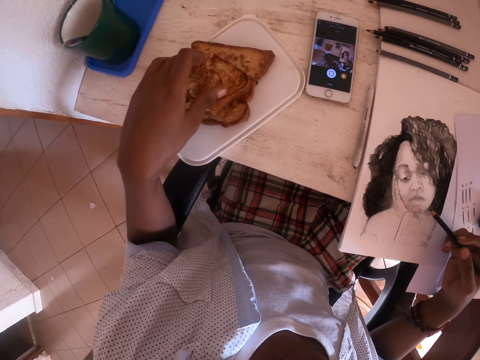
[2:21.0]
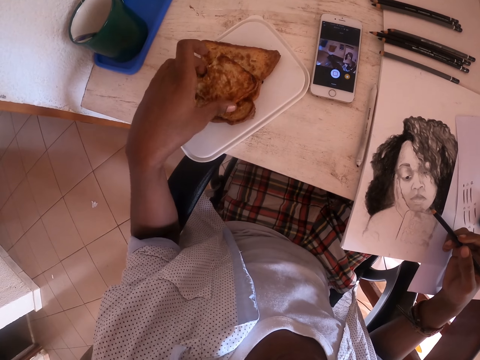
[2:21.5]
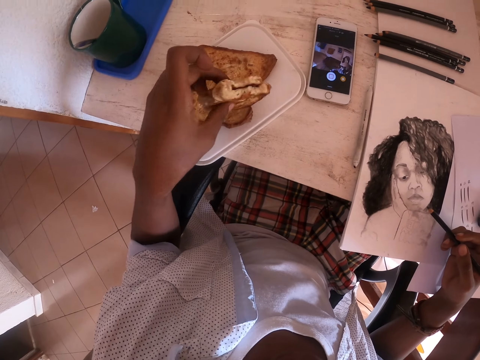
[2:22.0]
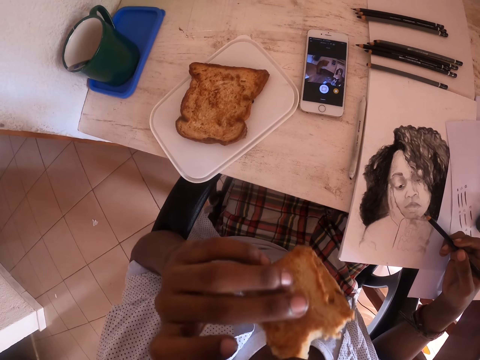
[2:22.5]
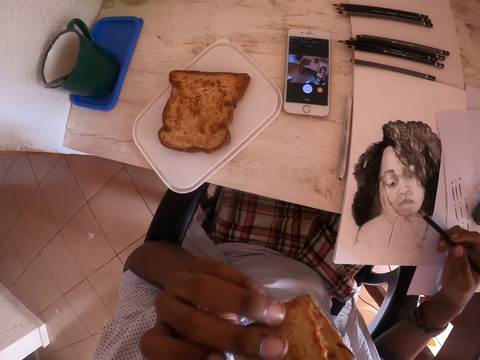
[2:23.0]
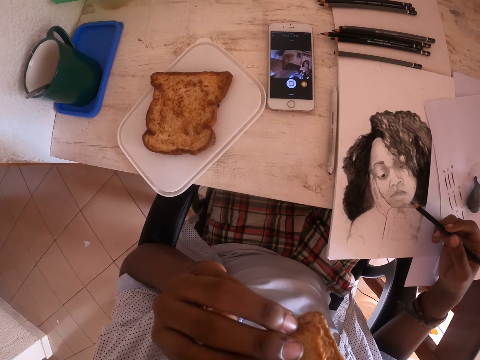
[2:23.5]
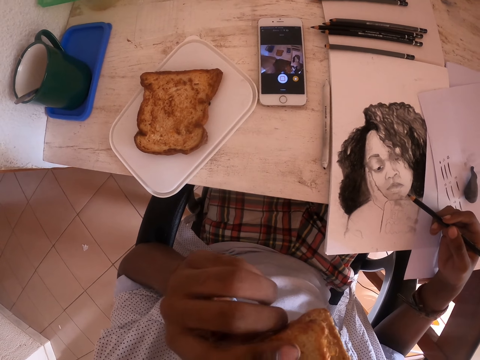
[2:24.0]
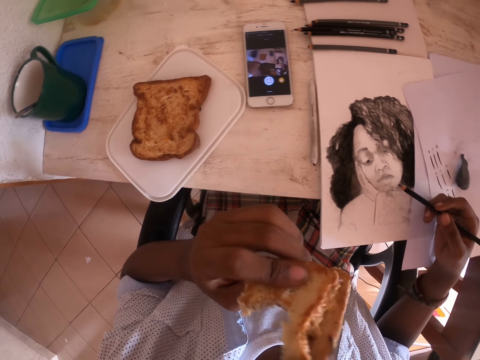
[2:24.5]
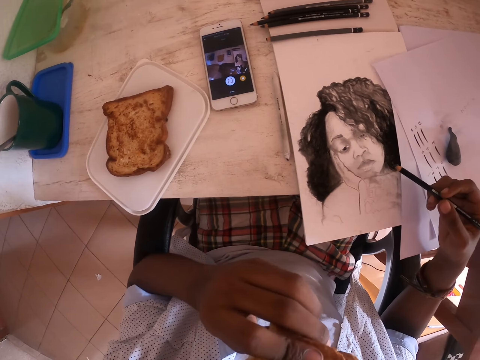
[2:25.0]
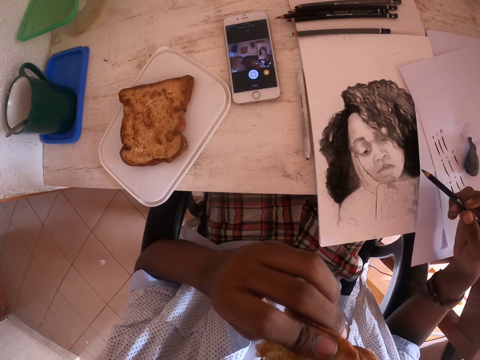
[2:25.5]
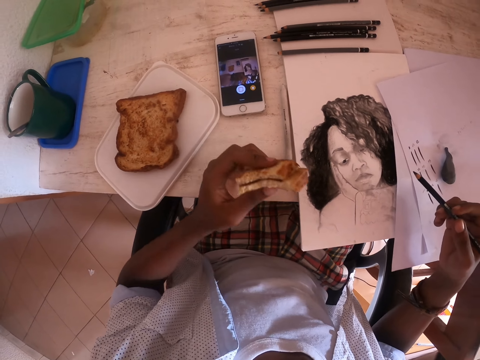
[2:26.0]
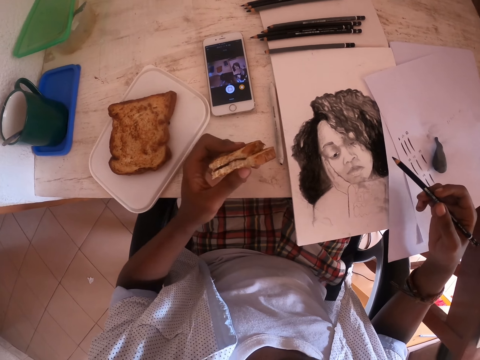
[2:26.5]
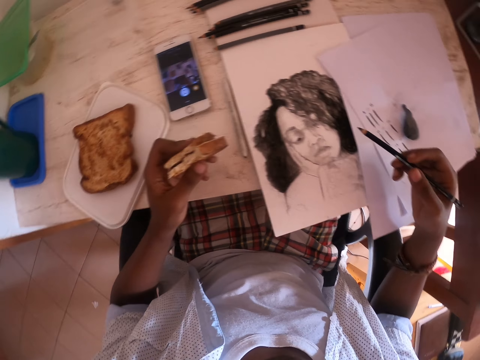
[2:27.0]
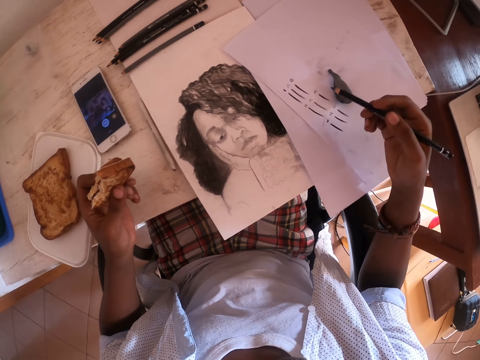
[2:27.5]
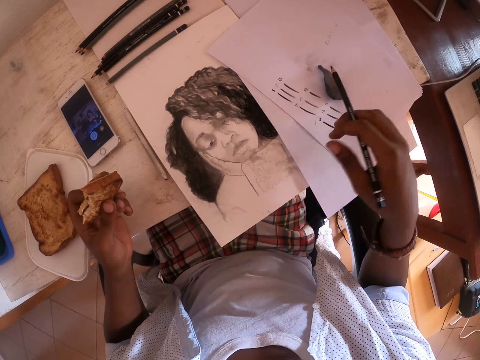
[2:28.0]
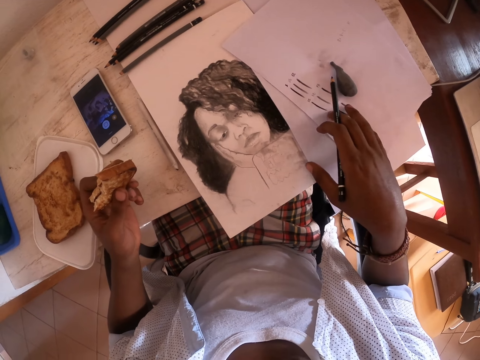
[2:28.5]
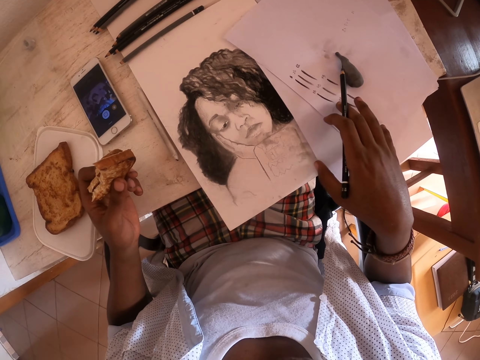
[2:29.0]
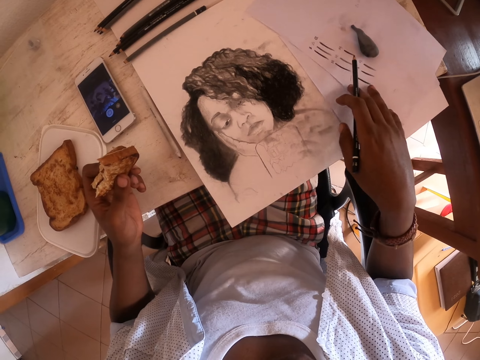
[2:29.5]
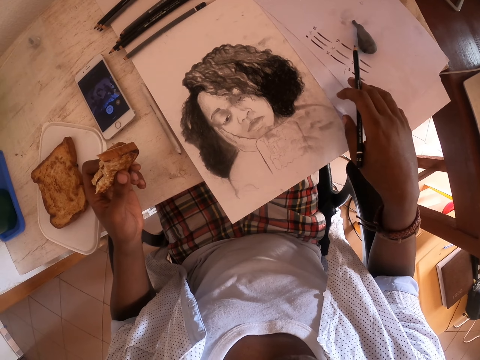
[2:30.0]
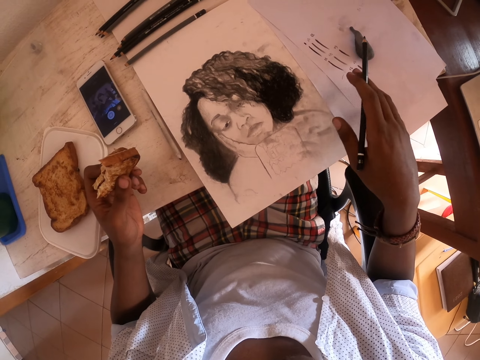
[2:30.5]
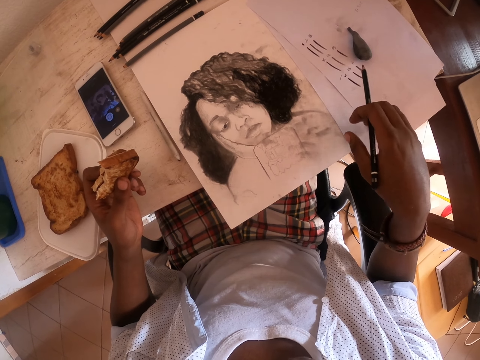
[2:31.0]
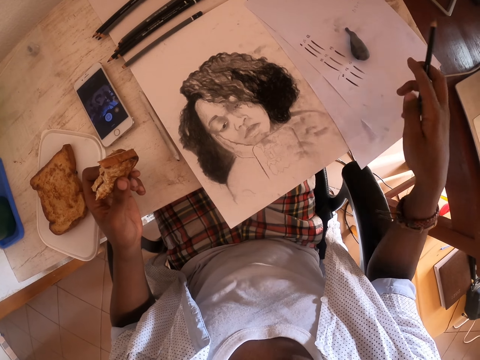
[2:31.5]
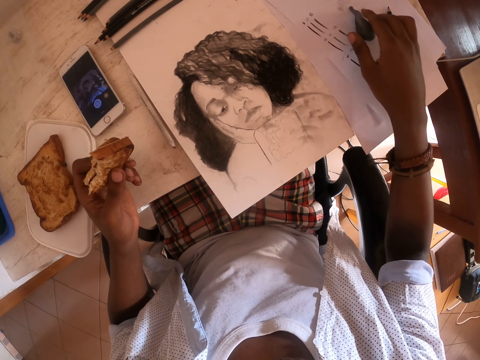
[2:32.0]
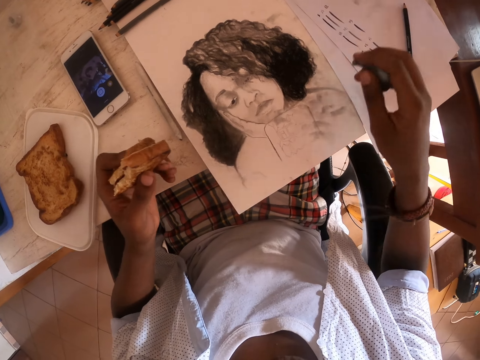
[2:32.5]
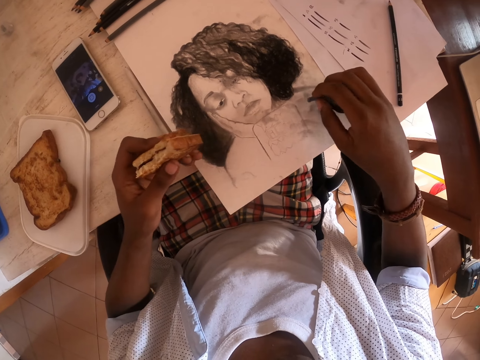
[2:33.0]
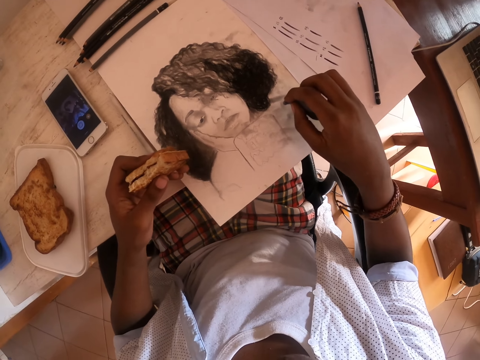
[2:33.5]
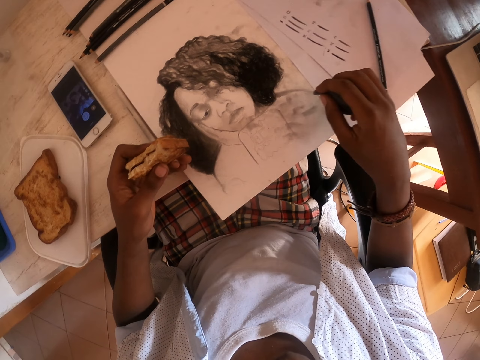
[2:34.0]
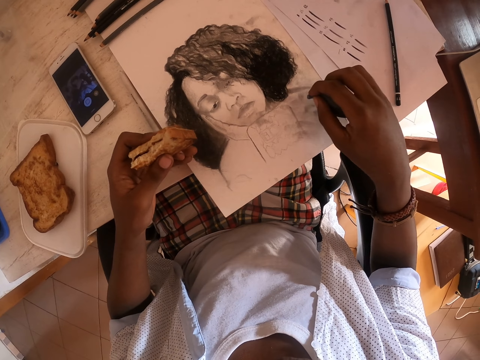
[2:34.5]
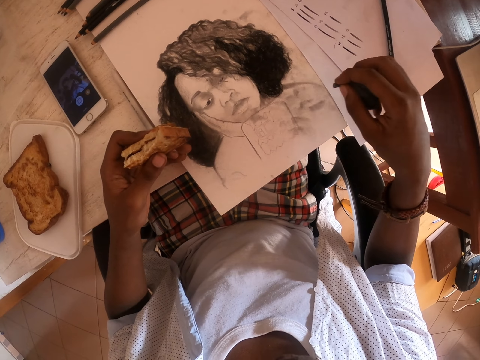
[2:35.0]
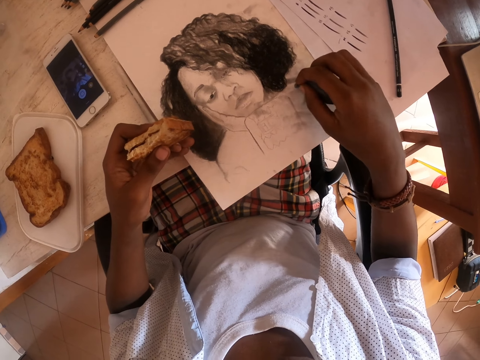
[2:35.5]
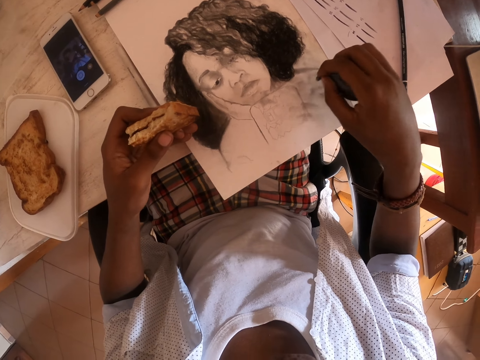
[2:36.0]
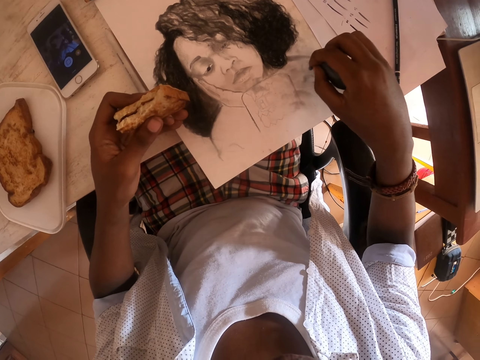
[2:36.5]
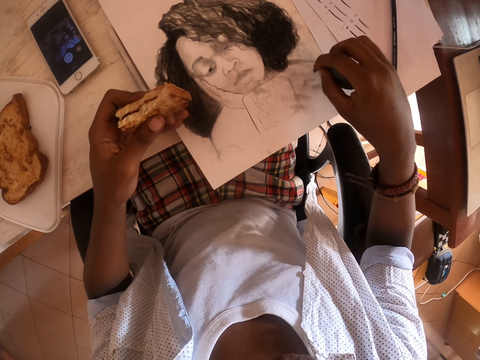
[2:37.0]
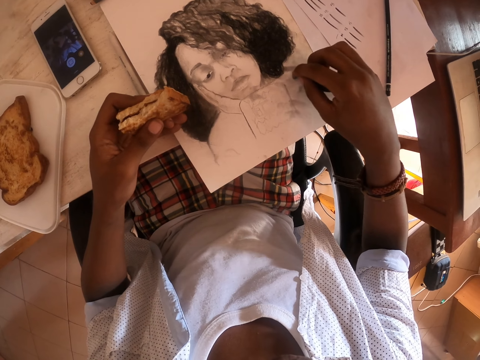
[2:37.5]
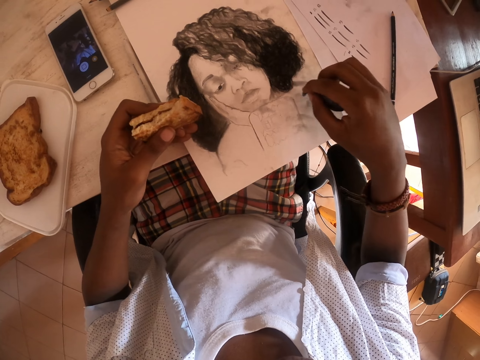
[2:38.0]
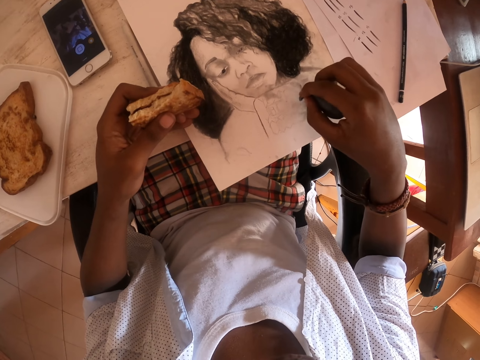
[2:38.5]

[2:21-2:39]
The camera wearer eats the toast. They push the papers aside. They color on the drawing. They take something.

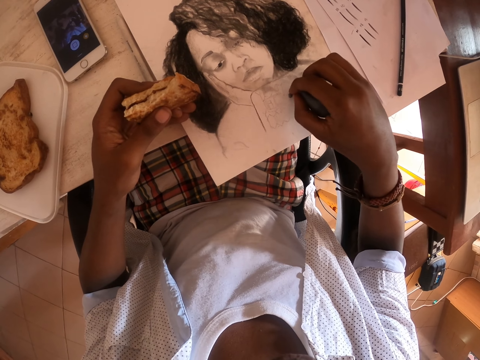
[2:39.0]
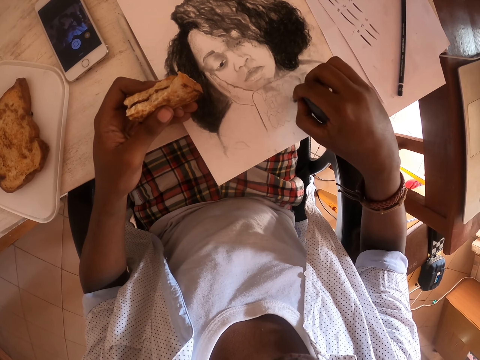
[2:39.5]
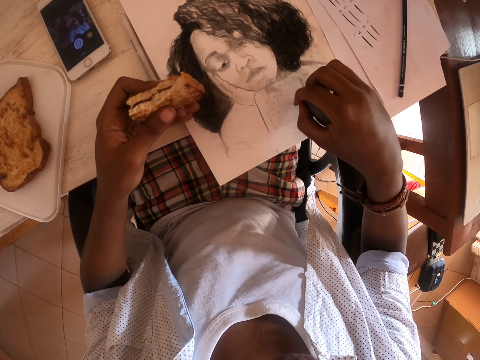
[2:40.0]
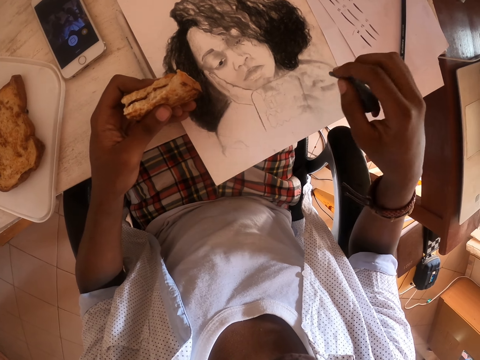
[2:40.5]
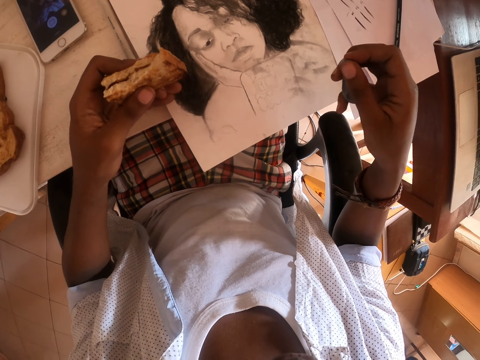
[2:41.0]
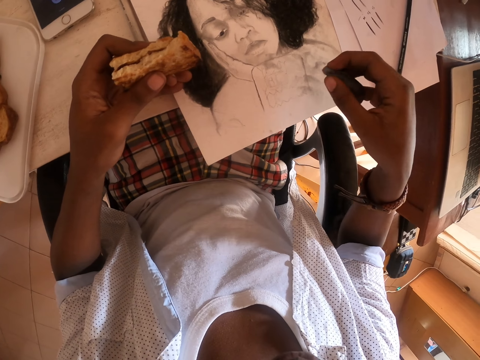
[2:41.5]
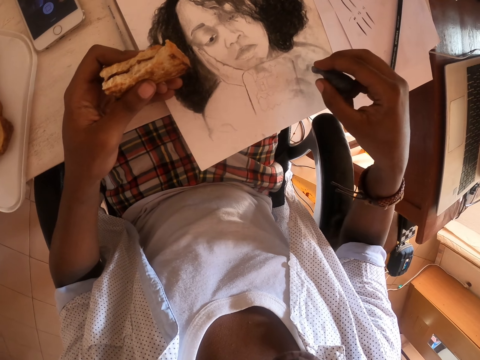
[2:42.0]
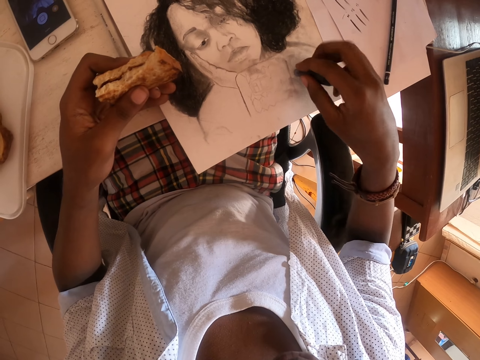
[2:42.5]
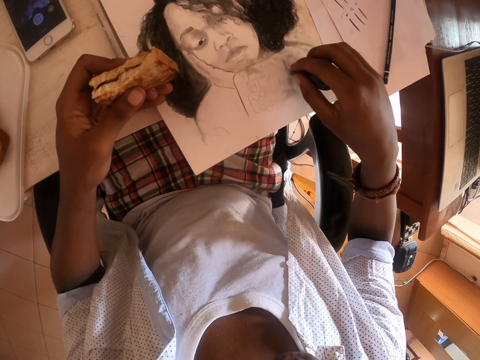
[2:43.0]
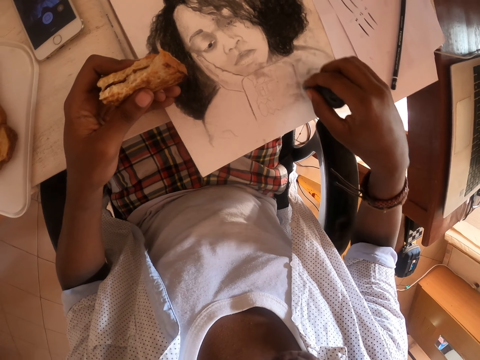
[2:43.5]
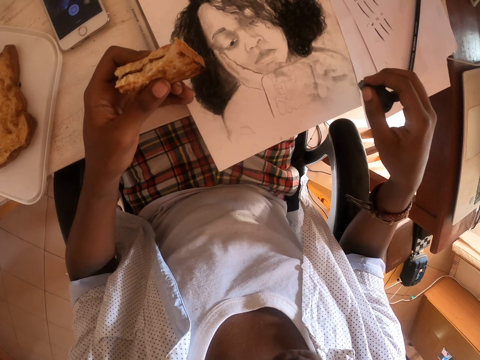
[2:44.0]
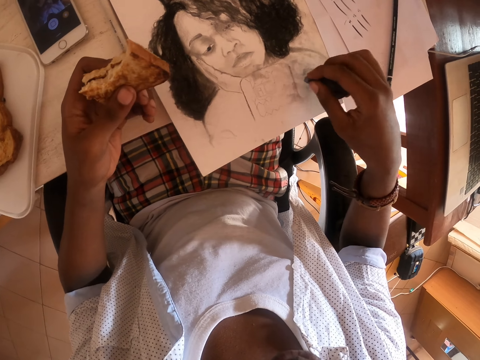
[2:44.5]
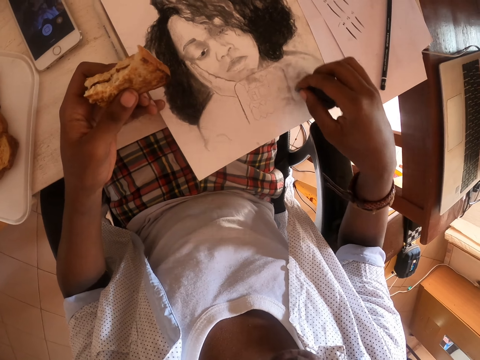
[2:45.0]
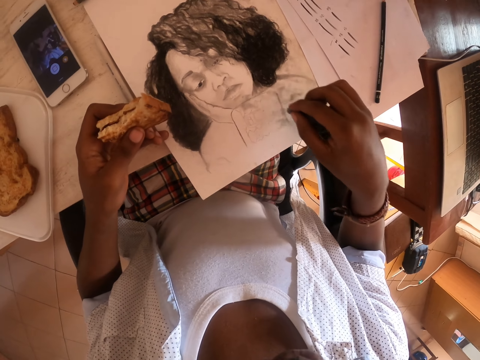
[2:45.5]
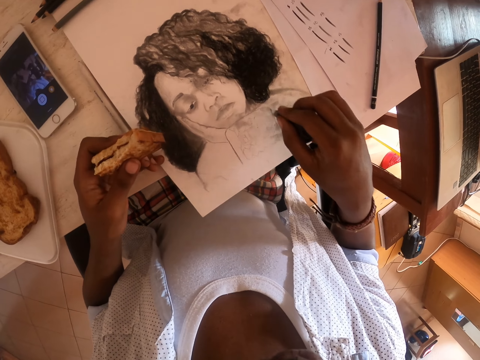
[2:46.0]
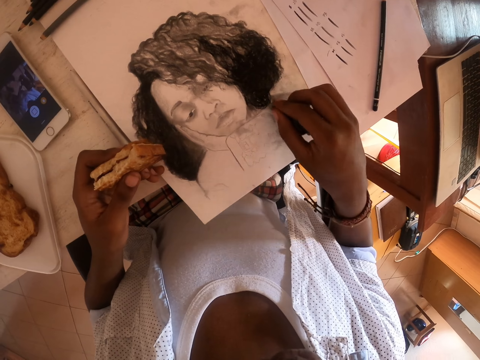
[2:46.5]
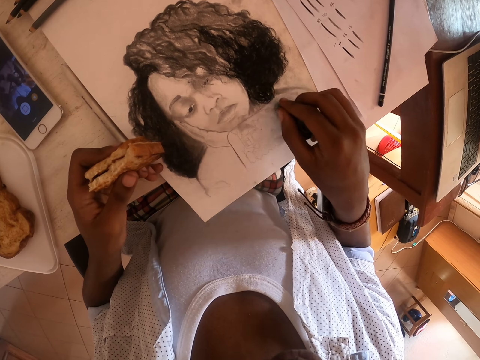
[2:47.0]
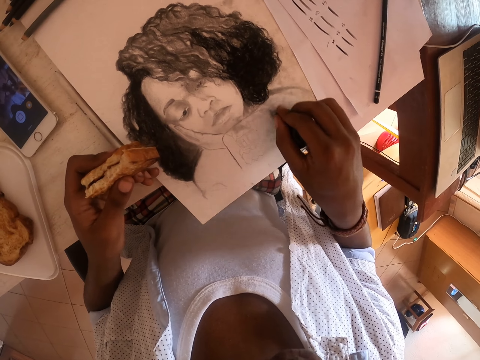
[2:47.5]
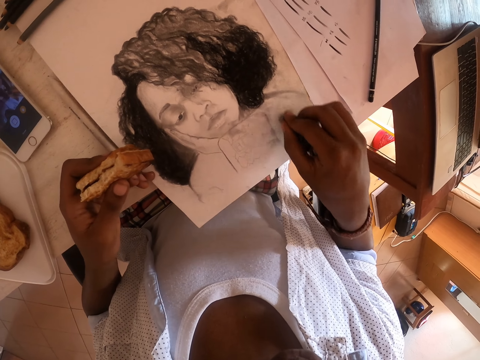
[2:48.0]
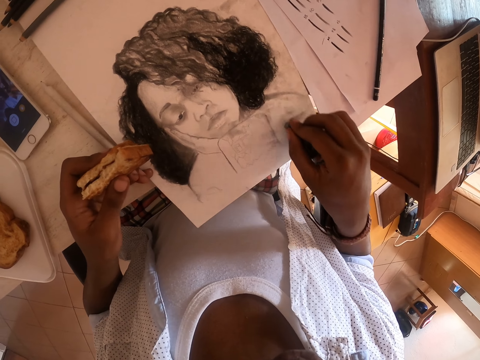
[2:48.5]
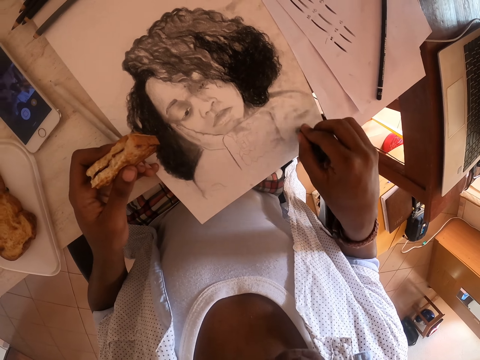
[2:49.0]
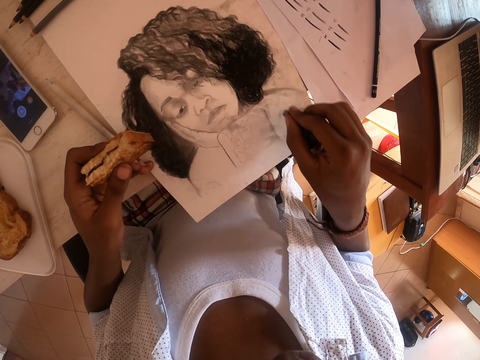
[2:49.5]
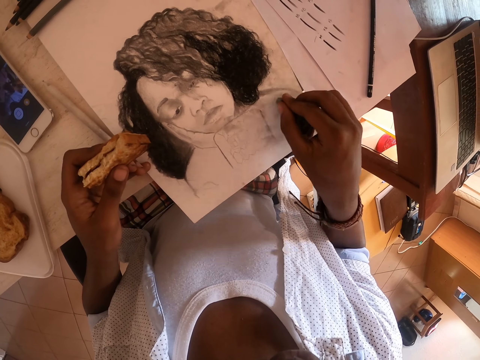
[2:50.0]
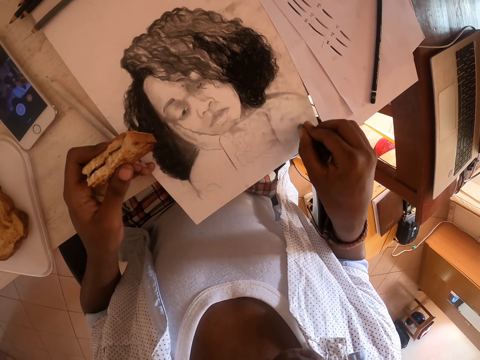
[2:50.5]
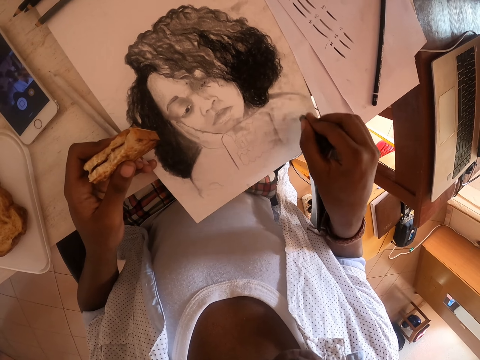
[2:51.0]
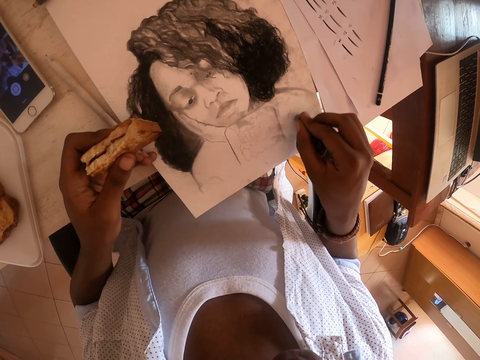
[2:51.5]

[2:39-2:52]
The camera wearer rubs something on the picture.
